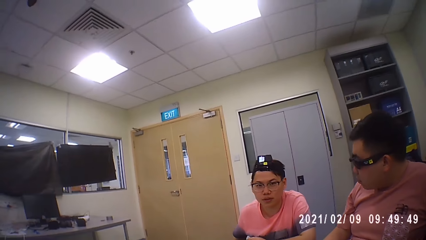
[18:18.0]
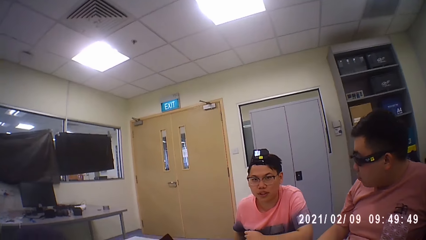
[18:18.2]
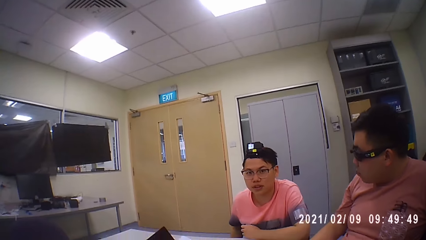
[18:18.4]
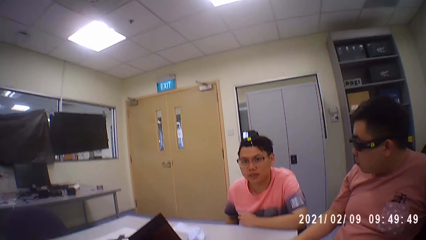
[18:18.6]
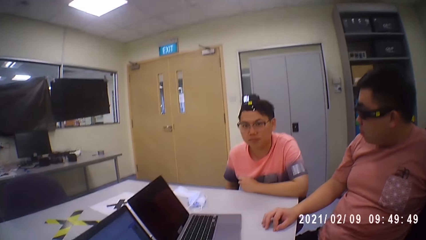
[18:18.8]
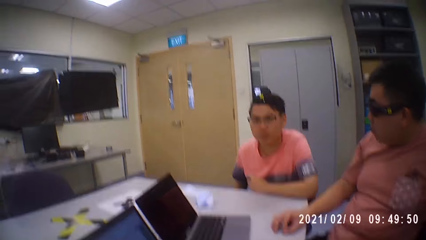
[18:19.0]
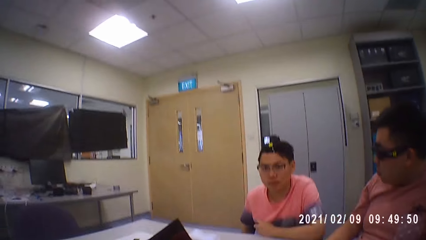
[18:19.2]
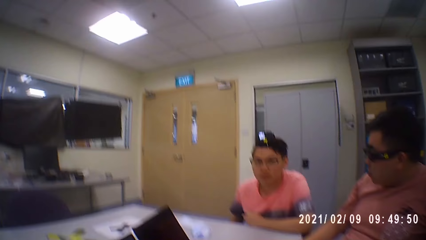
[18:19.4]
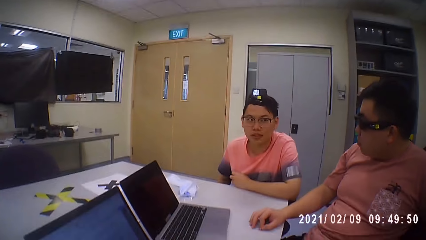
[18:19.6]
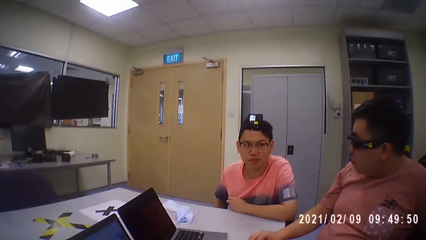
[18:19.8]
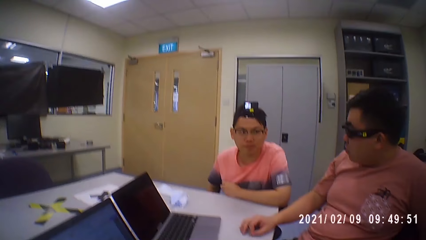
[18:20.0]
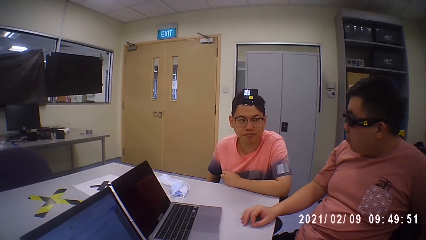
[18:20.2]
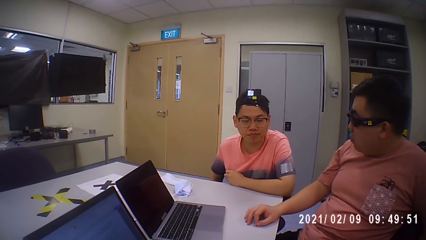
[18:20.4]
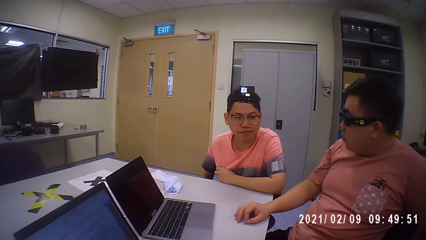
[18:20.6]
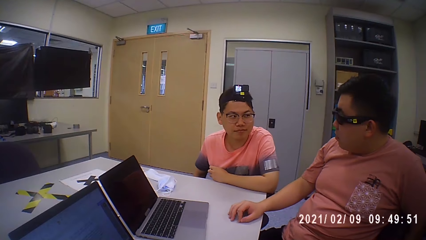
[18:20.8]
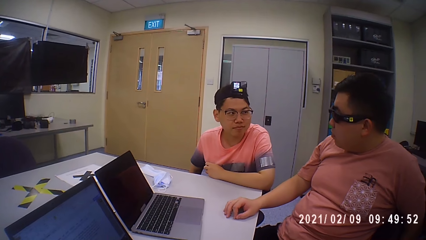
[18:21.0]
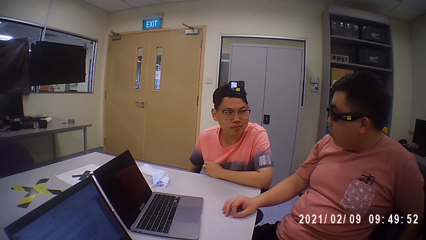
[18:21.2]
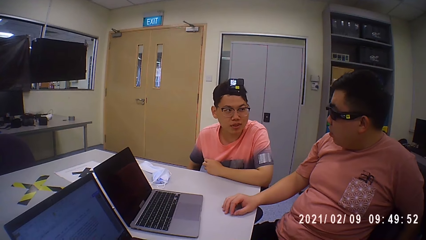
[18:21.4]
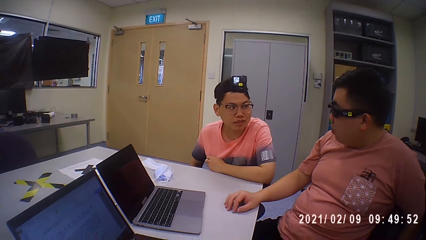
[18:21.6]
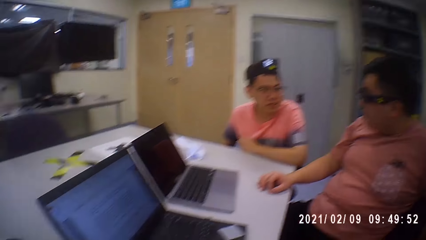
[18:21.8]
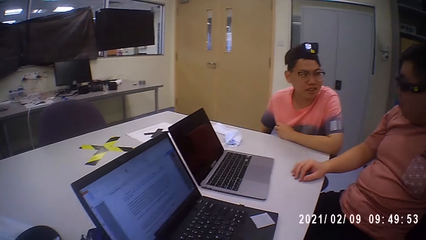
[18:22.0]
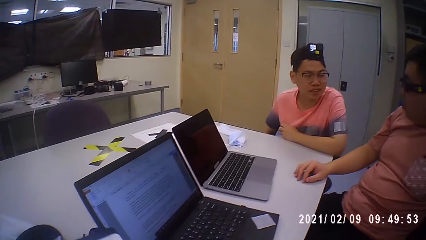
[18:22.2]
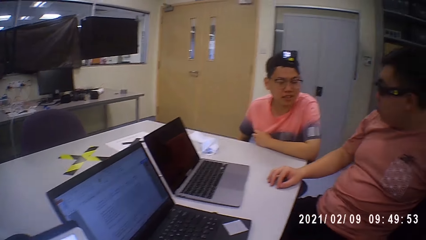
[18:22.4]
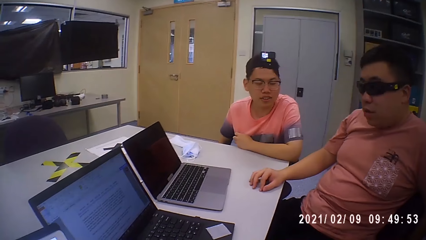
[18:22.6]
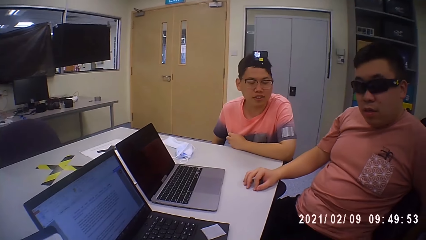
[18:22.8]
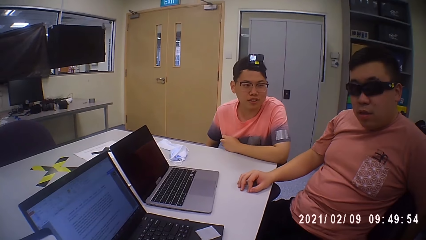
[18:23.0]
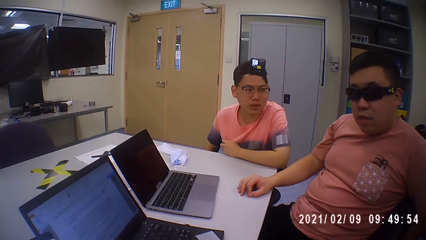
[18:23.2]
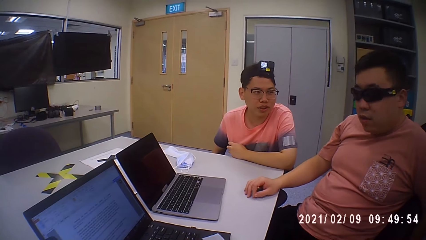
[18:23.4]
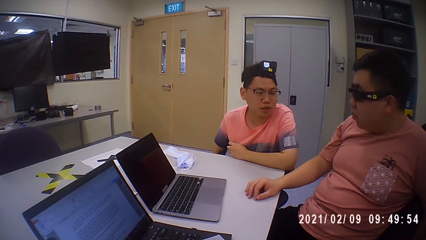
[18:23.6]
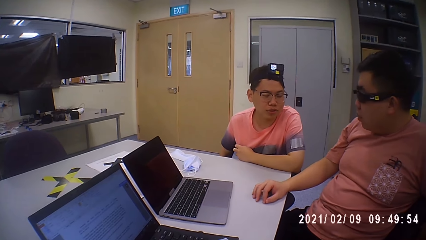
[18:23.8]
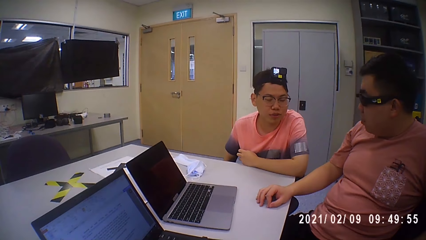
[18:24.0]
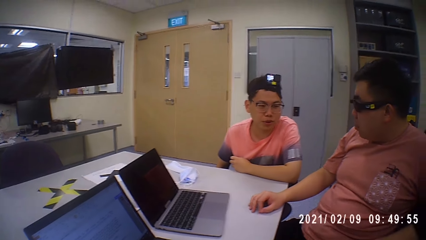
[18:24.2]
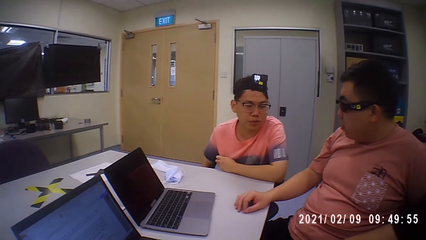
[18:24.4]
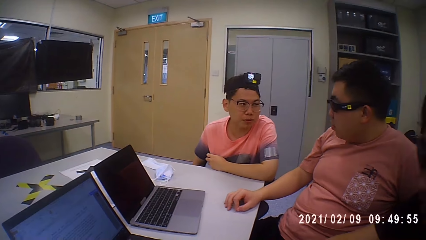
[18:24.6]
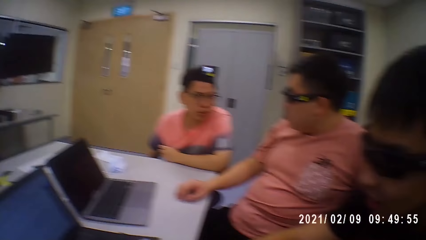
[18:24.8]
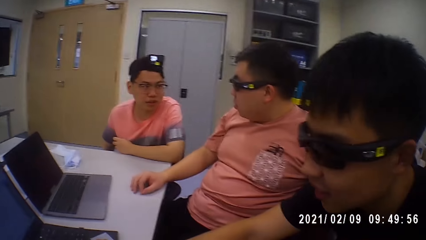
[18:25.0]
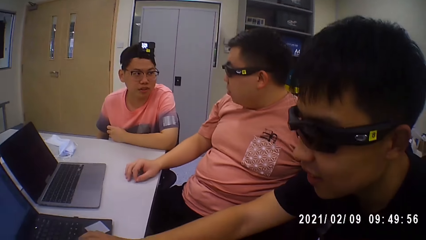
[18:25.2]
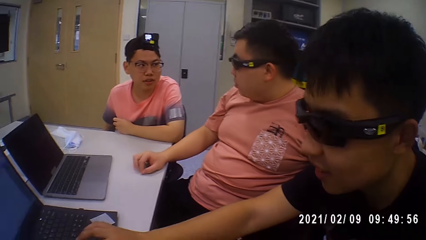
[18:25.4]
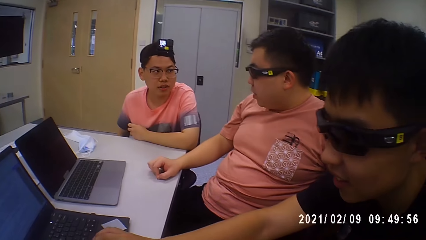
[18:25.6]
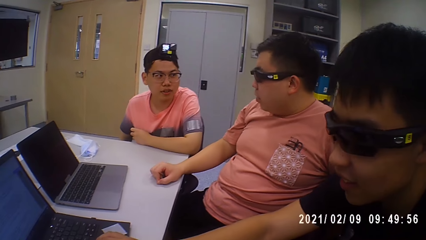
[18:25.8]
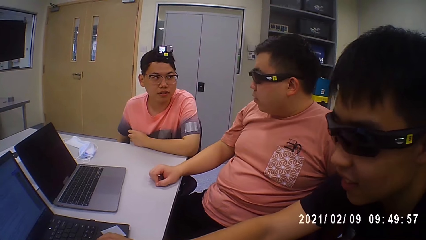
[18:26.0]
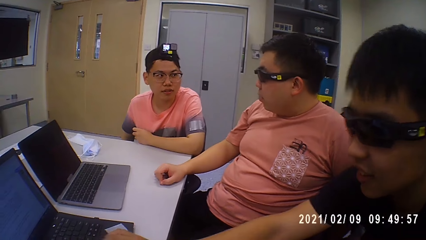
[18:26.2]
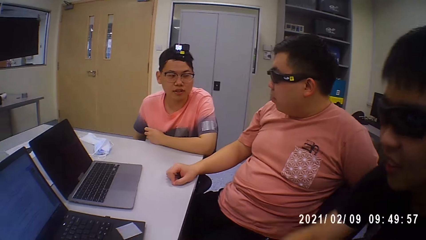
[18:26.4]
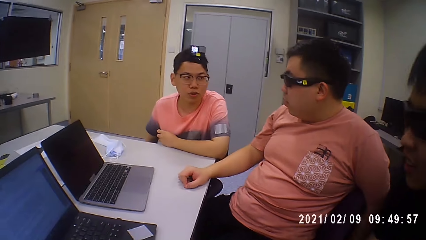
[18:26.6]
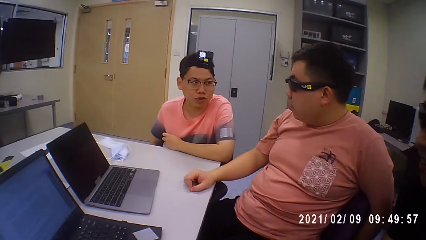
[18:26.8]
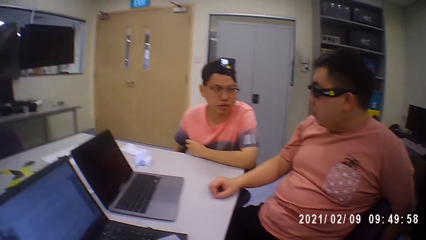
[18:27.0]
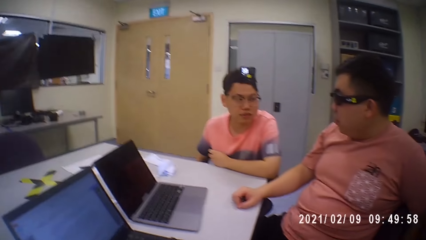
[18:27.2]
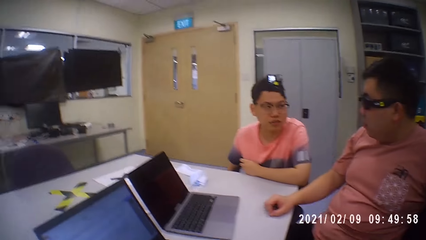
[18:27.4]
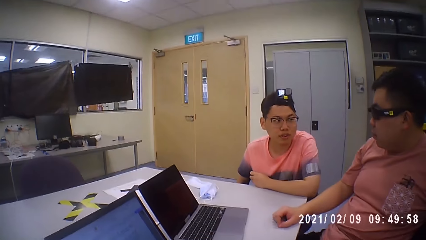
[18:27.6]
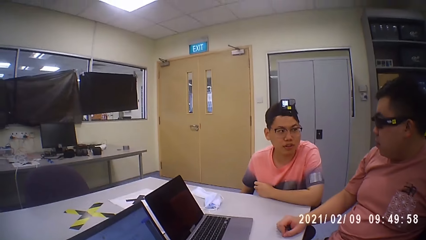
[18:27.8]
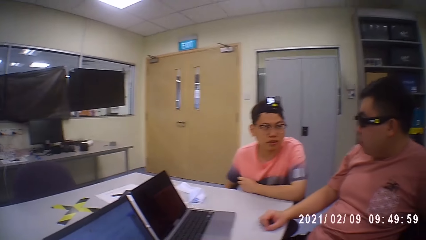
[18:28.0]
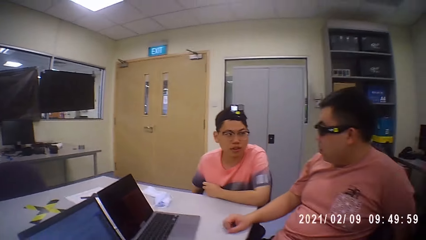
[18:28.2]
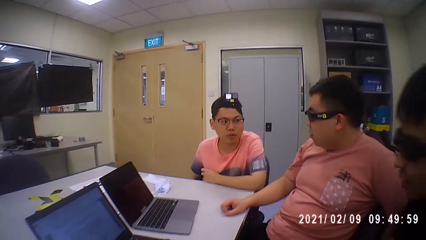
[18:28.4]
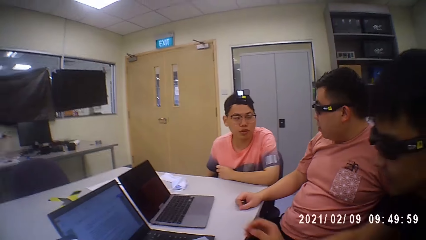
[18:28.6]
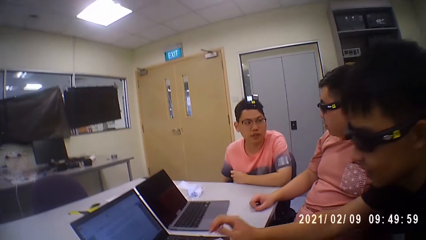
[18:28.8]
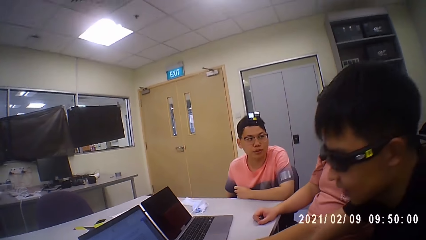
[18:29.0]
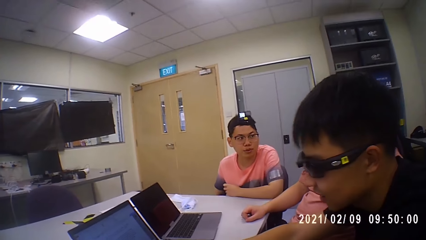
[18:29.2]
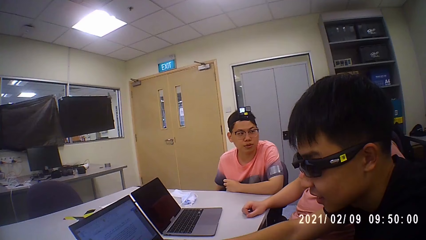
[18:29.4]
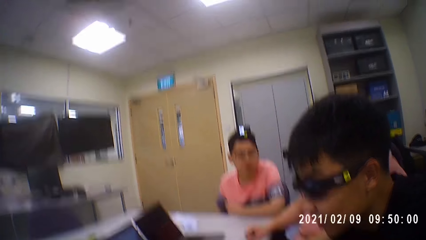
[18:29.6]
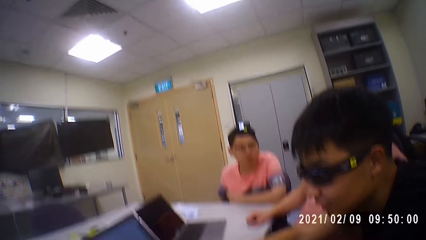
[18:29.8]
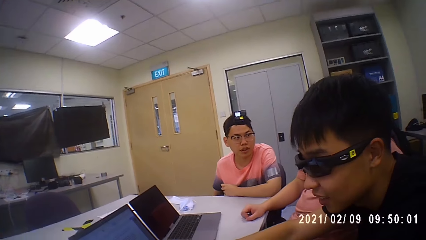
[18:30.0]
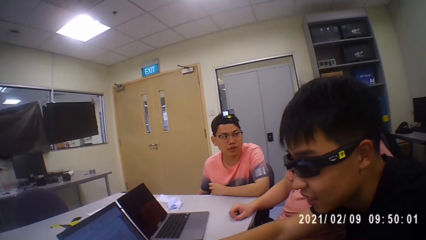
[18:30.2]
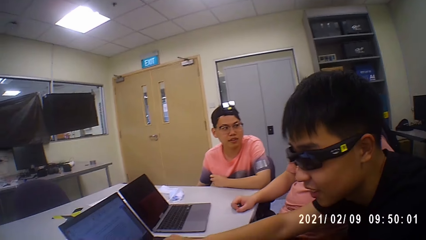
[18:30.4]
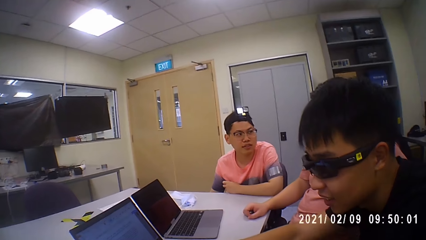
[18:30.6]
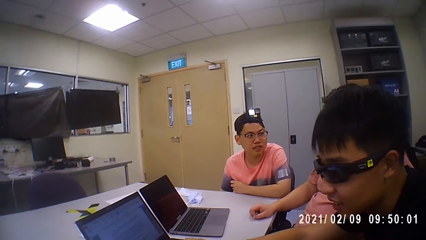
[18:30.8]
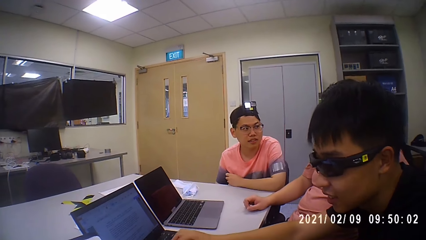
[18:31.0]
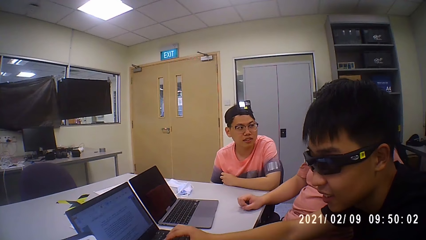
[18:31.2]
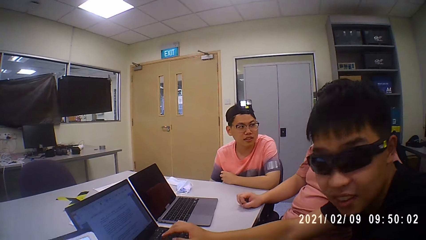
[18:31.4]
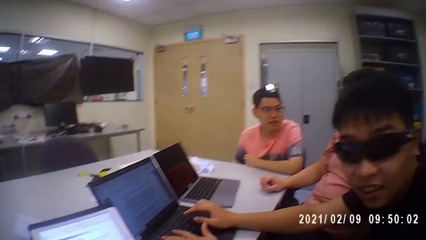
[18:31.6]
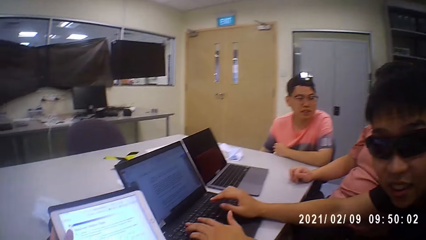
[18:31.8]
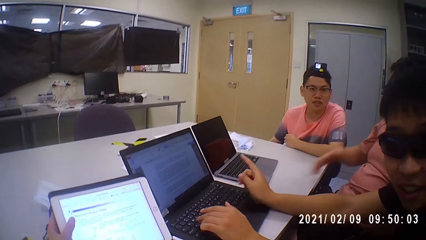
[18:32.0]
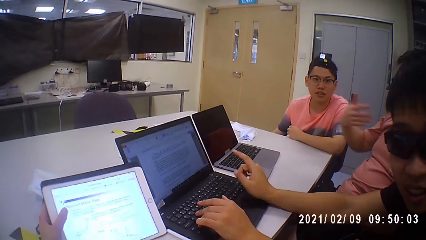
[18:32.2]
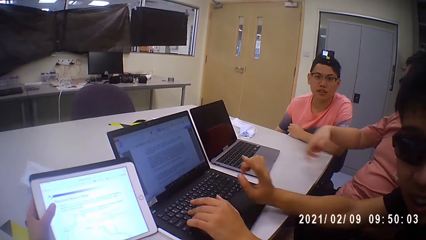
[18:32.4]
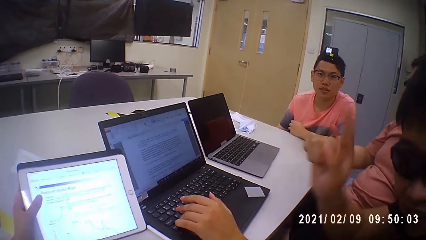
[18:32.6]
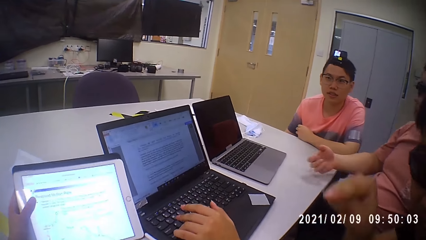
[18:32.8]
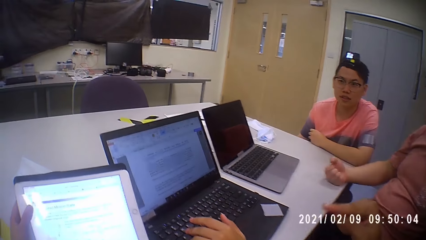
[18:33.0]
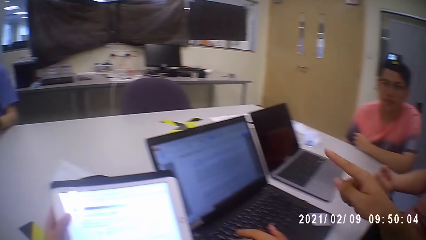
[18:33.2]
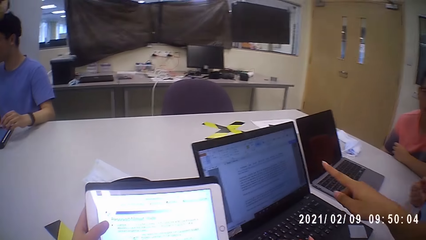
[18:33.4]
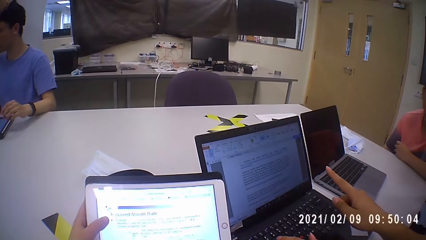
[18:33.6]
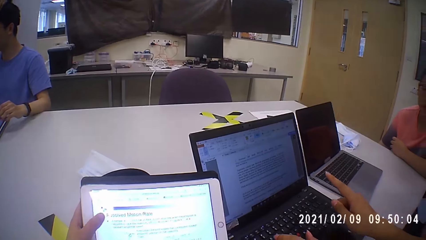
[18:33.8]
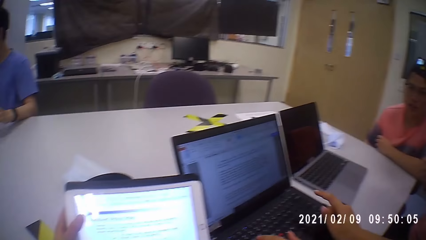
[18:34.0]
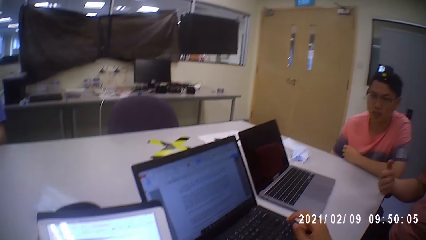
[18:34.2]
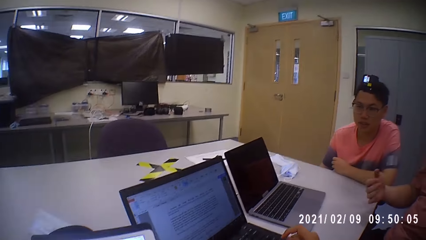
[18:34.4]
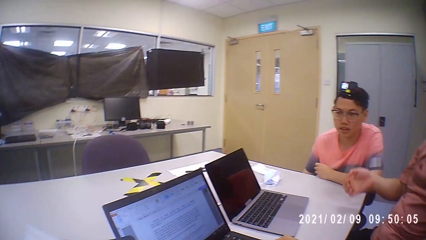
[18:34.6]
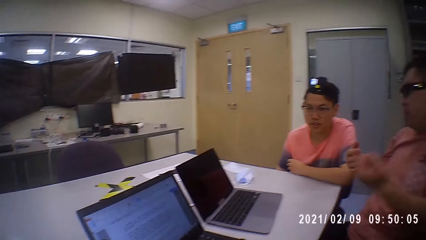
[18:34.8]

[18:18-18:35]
A man interacts with another man. A third man interacts with the camera wearer. The third man operates a laptop on a table with his right hand and places both hands on the laptop on the table. The camera wearer holds a tablet on the table with his left hand. He uses the tablet.
